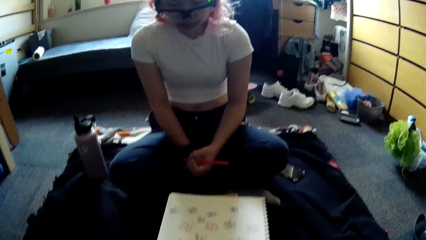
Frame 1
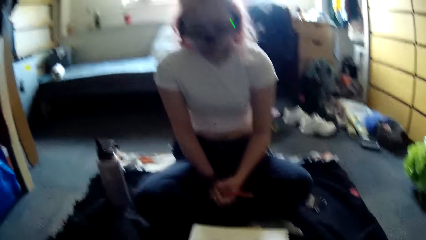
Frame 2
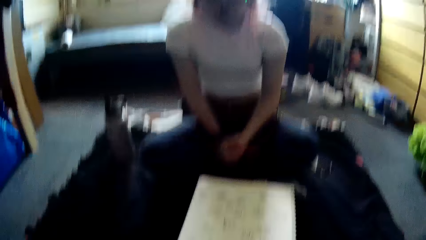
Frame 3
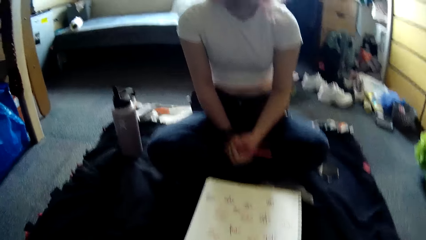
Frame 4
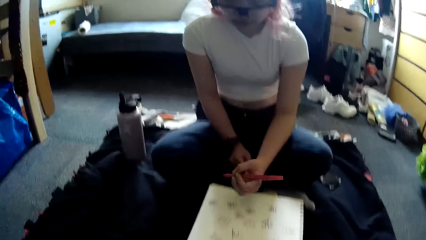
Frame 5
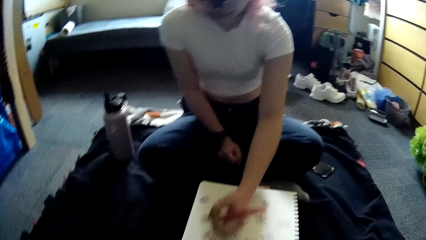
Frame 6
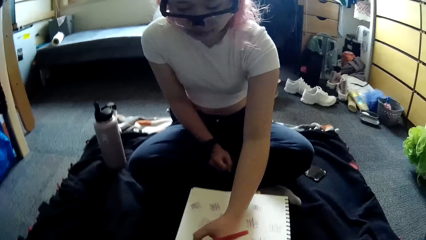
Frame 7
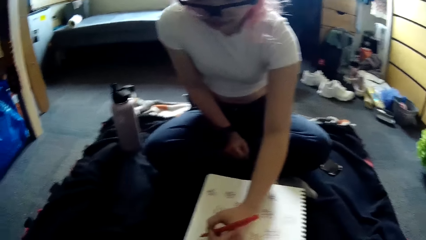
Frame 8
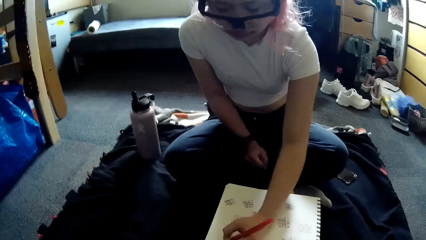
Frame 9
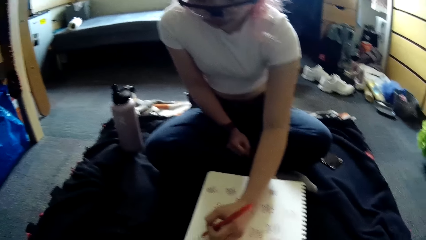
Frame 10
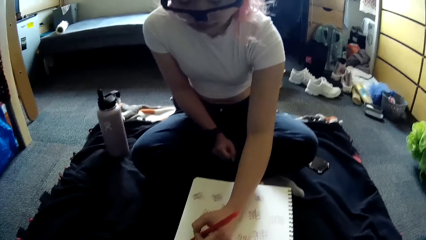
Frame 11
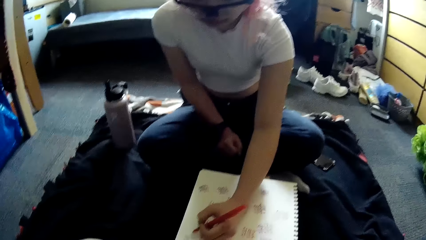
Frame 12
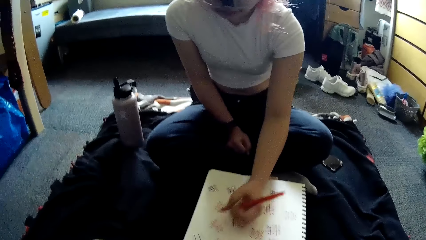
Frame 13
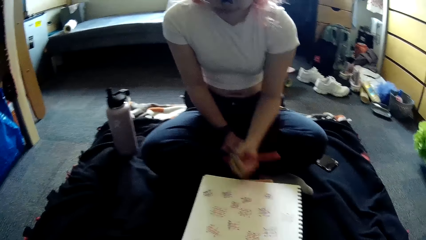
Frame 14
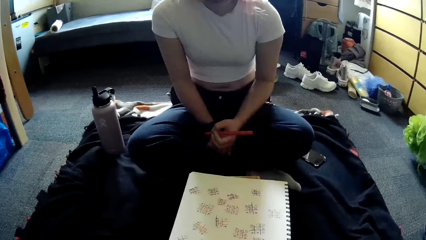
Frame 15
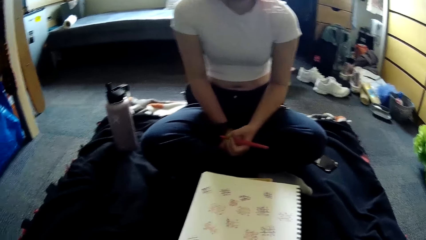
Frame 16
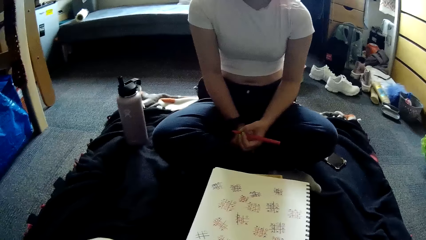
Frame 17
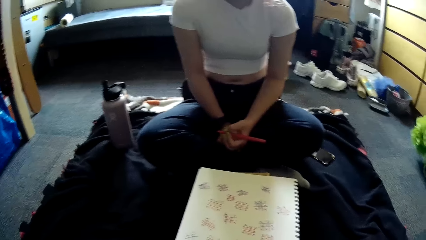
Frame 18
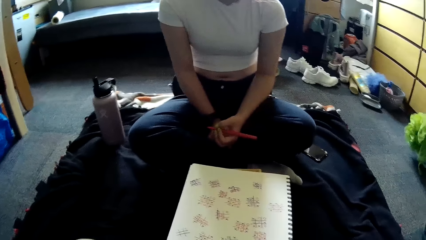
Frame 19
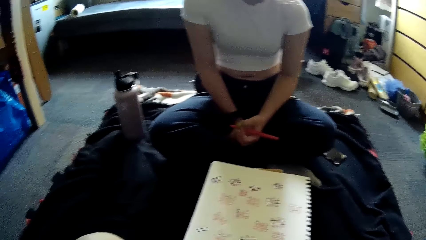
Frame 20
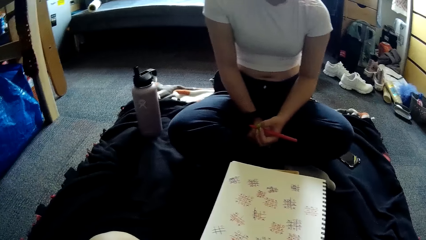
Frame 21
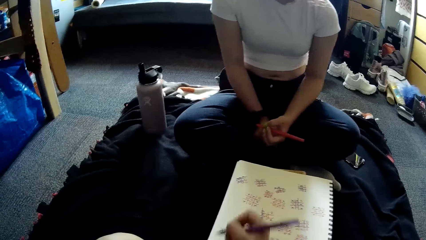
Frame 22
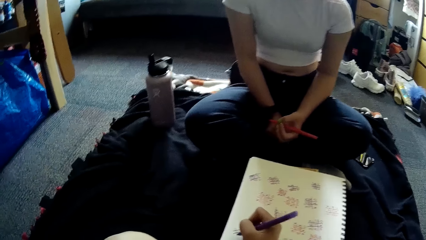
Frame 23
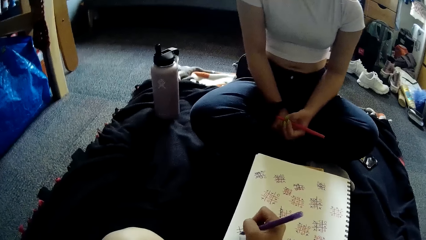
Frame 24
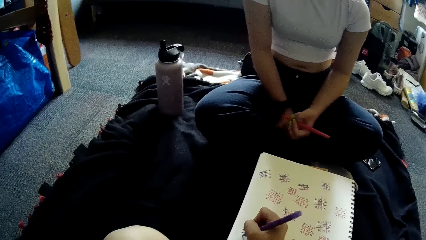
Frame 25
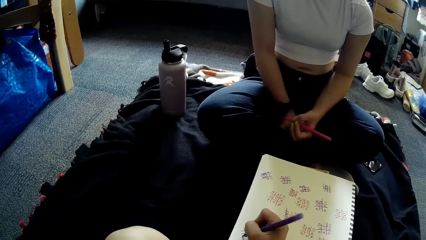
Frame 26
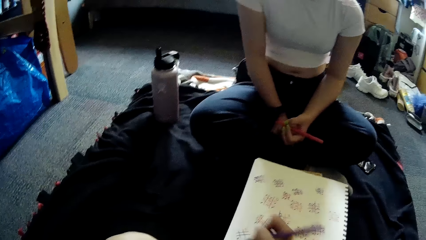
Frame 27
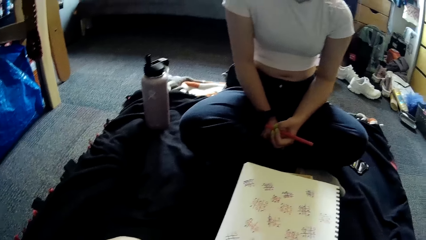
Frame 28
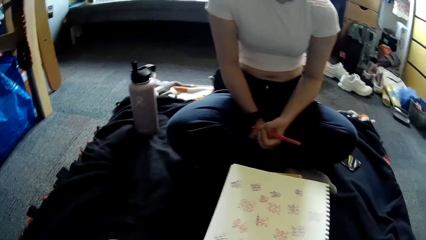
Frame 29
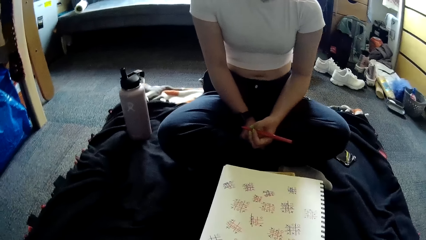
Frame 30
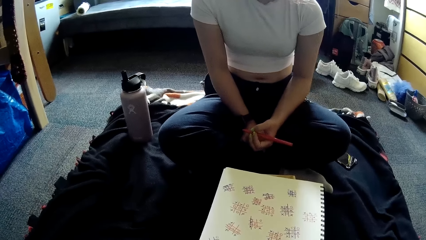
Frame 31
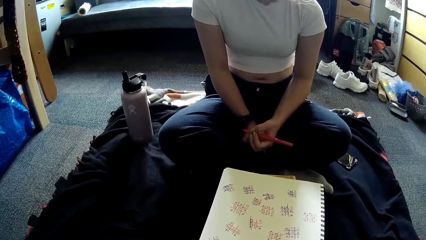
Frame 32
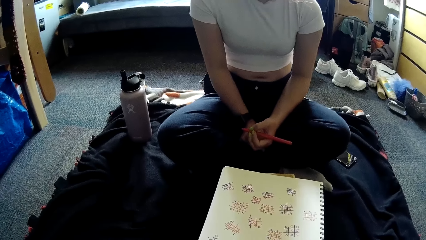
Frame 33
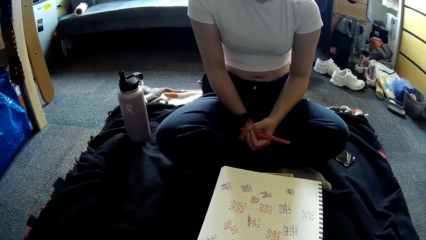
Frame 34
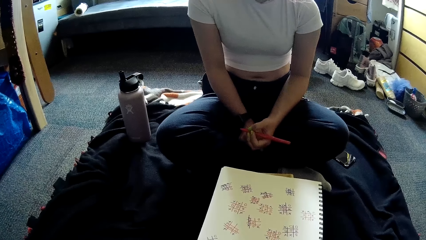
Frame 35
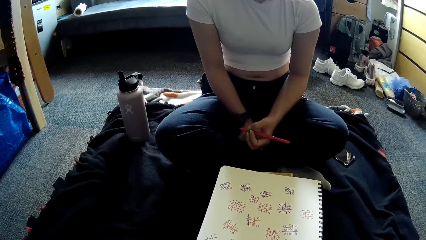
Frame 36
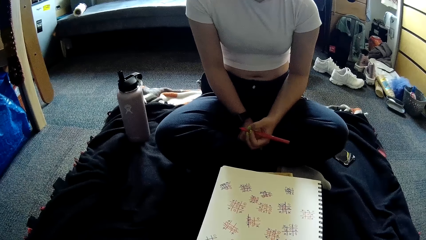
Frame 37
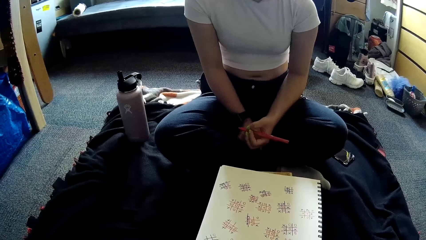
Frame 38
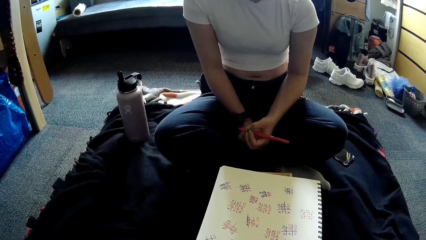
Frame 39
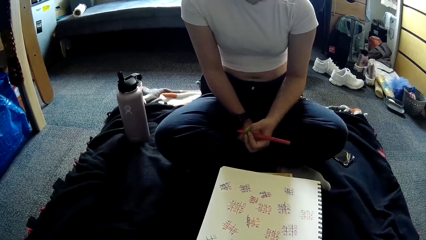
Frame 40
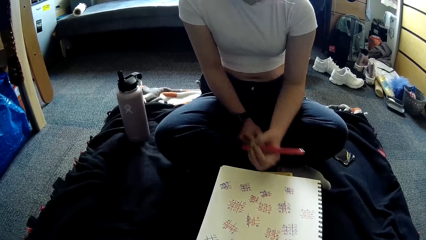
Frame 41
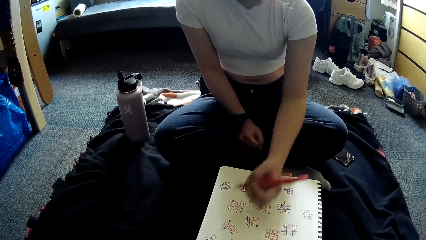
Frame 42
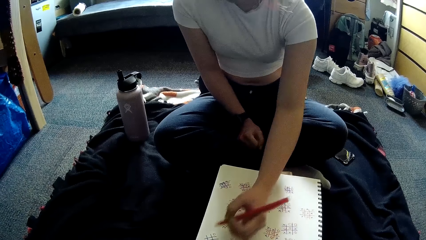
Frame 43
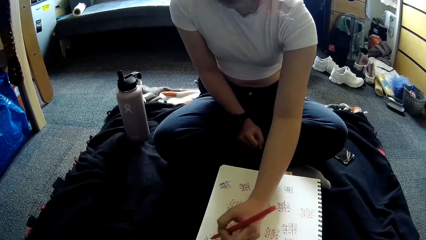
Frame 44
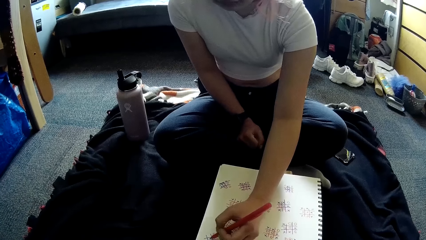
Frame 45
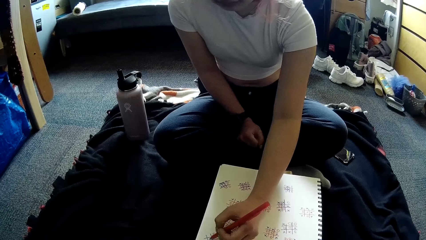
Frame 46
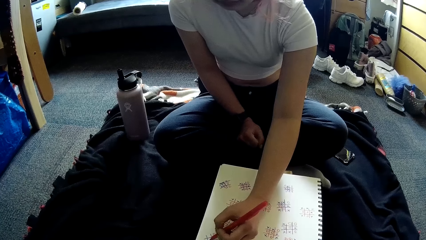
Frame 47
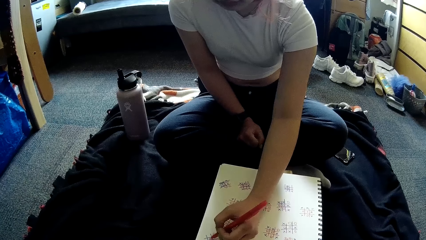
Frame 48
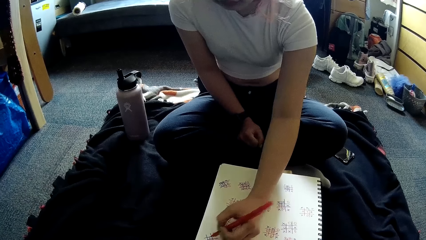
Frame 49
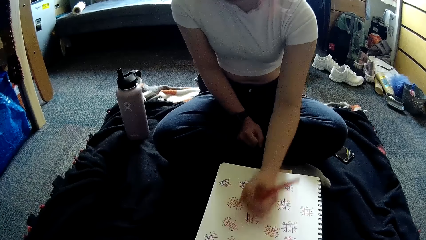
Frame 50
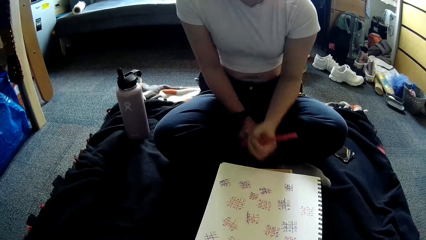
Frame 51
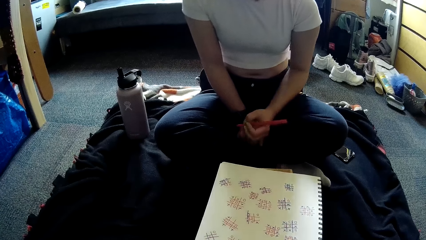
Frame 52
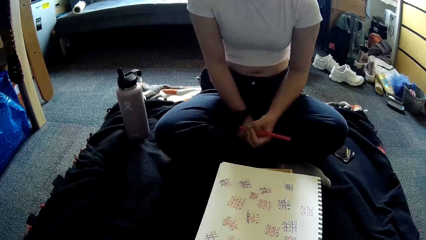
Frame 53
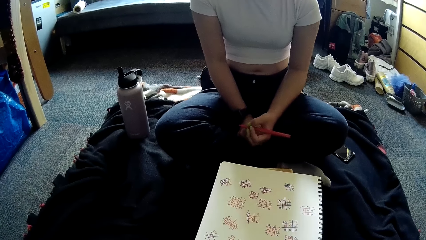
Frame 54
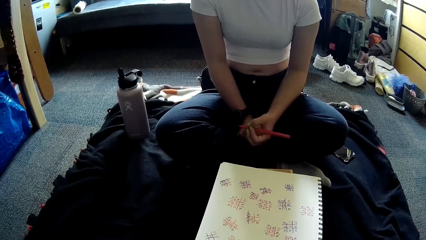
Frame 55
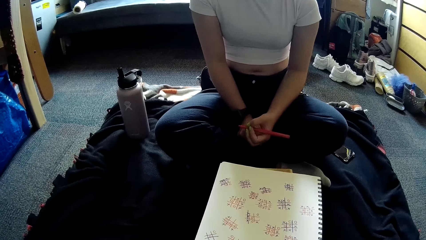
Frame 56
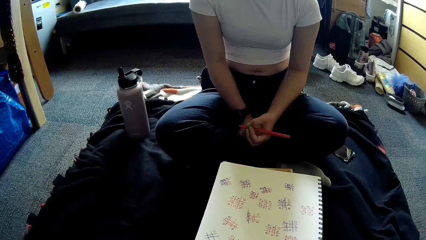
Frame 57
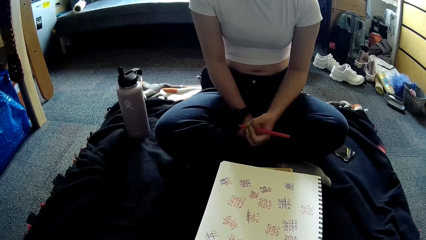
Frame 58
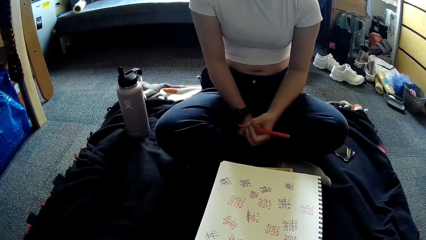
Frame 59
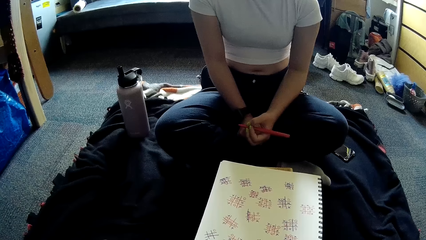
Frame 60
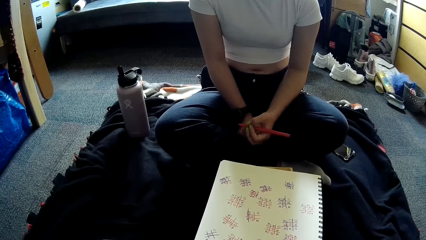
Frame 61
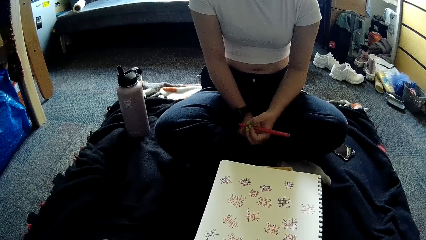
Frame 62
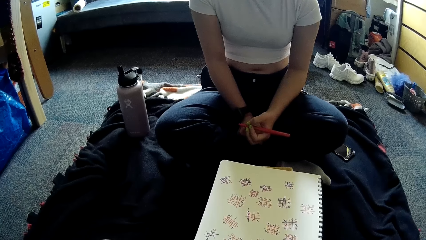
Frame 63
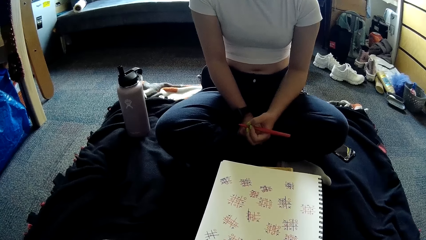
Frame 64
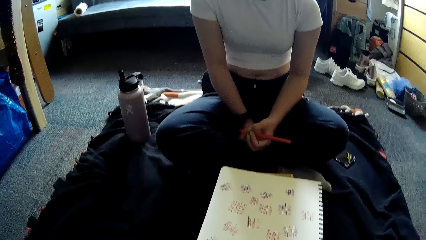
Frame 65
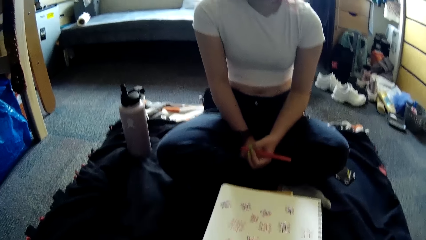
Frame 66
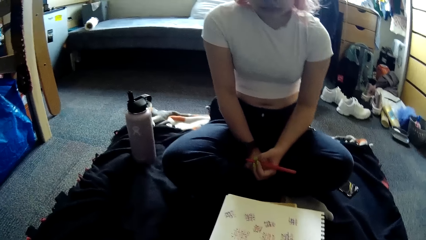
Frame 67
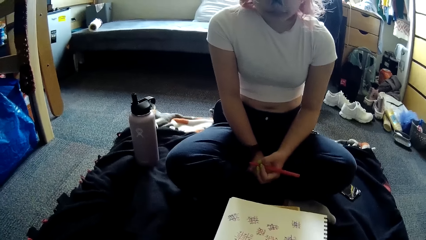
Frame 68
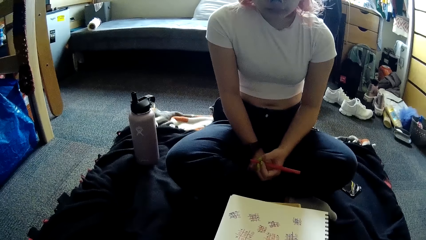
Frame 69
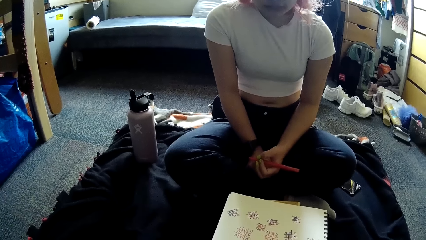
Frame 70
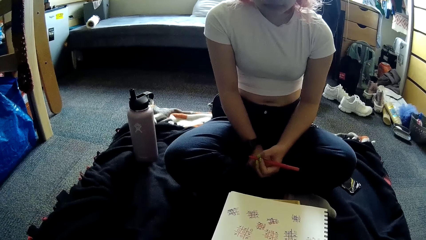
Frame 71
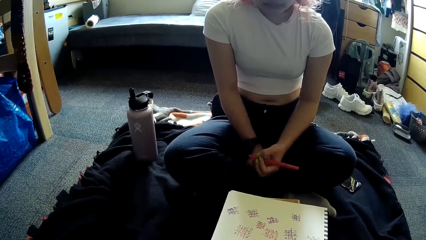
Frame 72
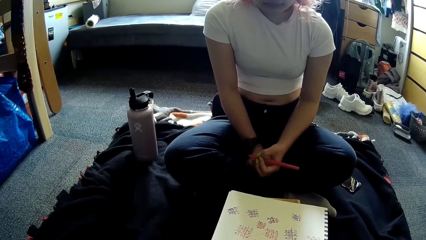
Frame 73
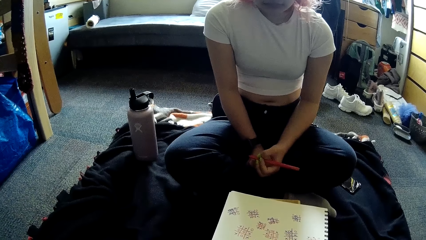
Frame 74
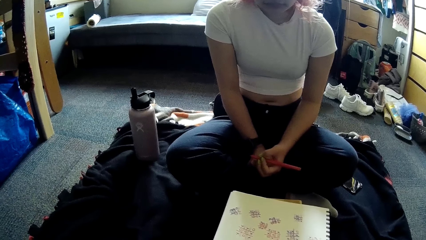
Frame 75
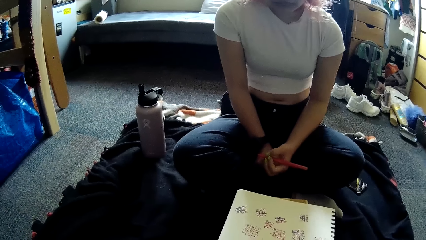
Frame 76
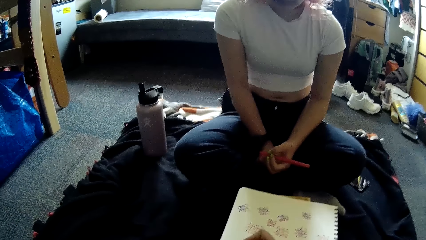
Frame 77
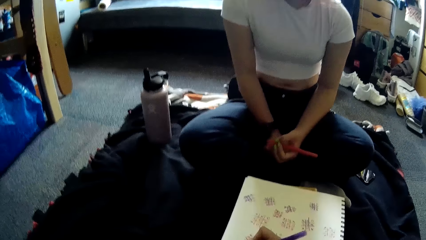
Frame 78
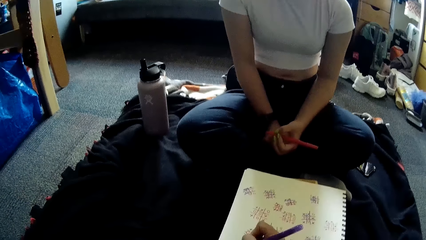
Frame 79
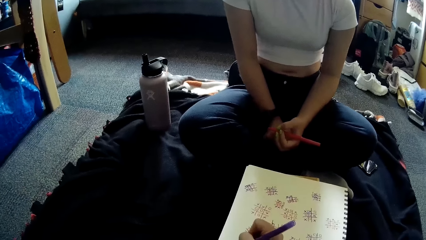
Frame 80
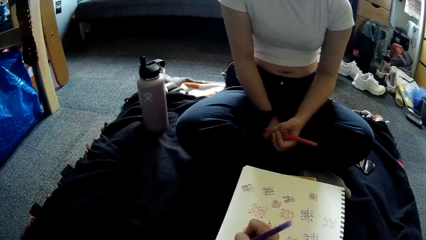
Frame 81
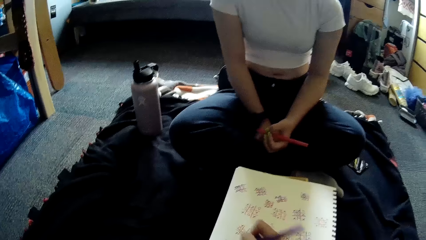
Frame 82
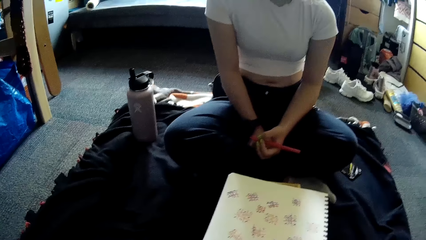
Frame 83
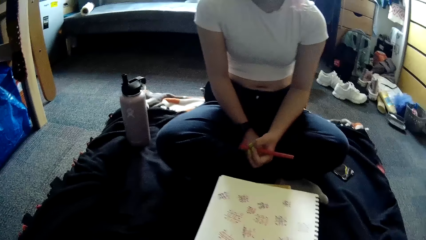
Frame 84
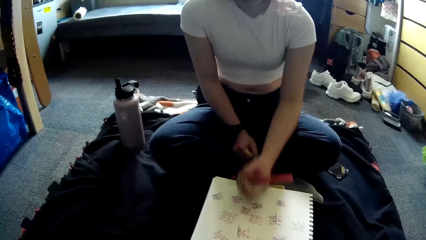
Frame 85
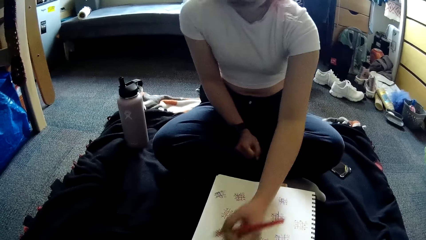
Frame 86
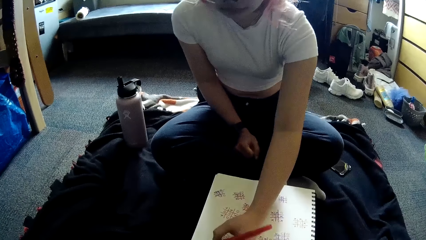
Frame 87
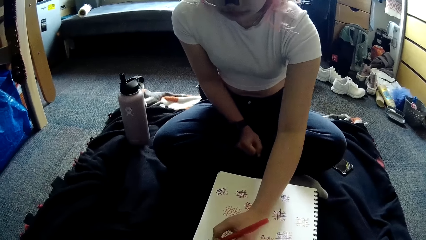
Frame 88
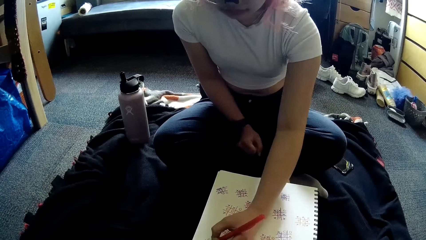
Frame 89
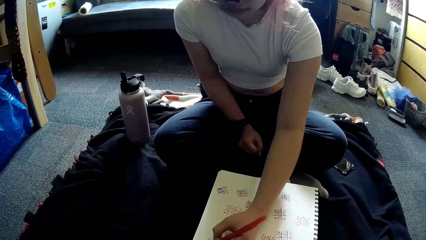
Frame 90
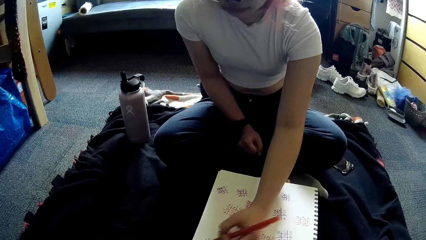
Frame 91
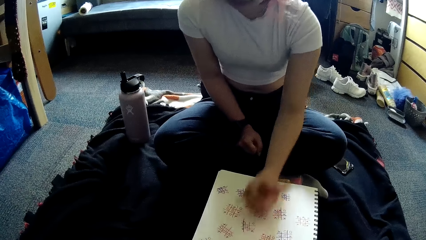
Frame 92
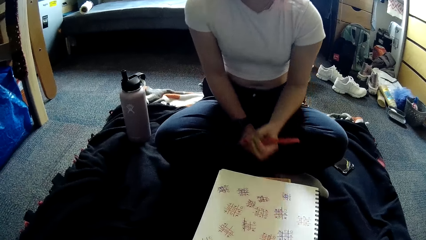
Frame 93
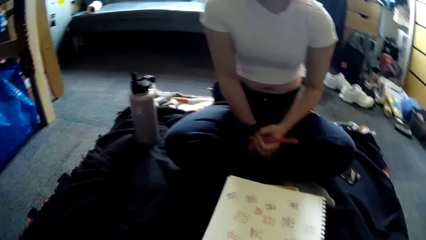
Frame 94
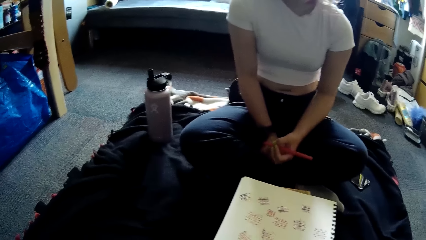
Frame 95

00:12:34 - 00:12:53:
The woman writes on the paper with the pen in her left hand. The camera wearer writes on the paper with the pen in her right hand. The woman writes on the paper with the pen in her left hand. The camera wearer writes on the paper with the pen in her right hand. The woman writes on the paper with the pen in her left hand.
